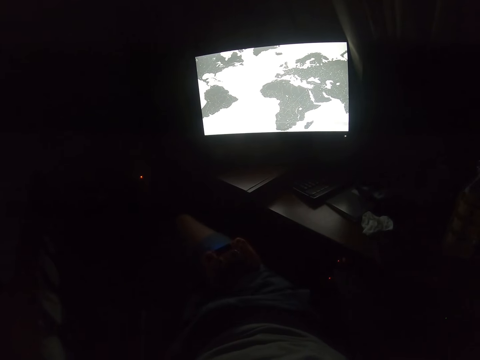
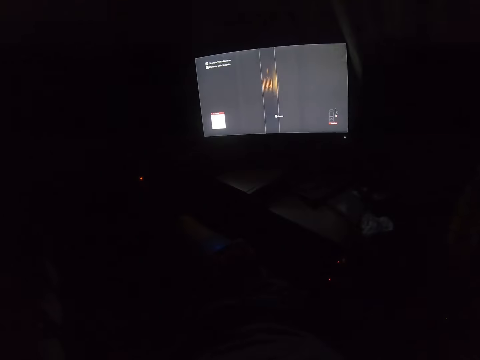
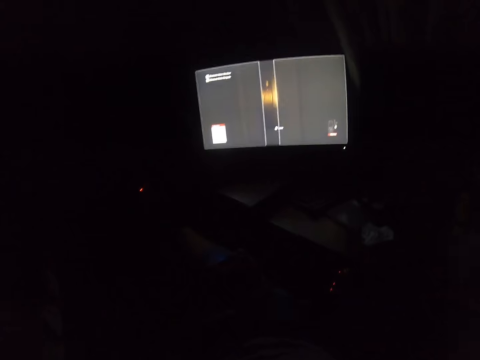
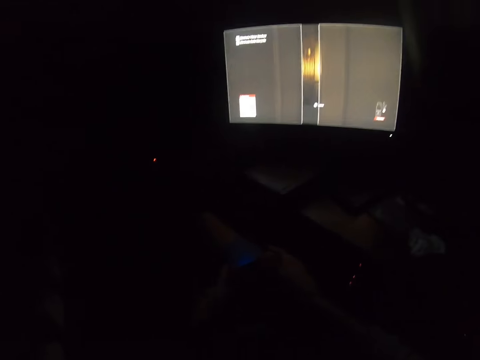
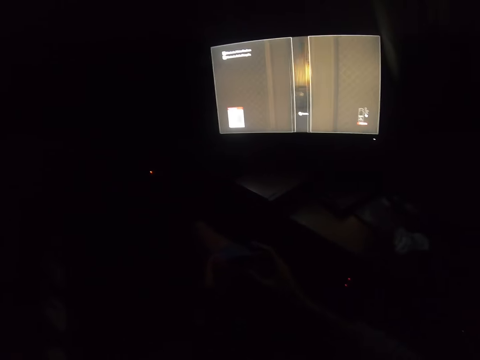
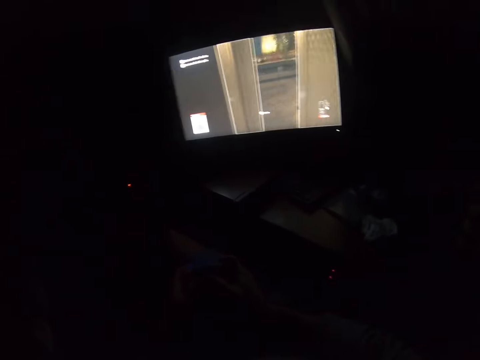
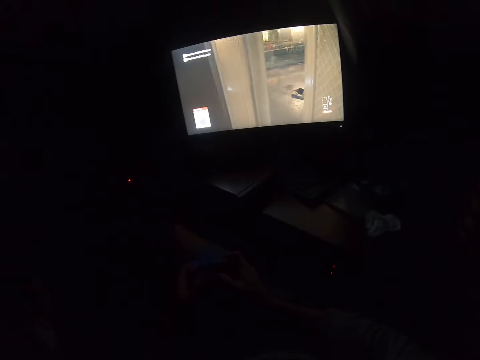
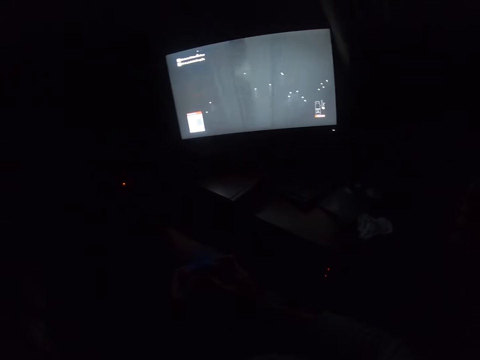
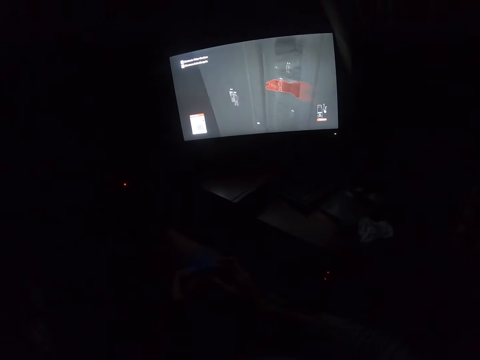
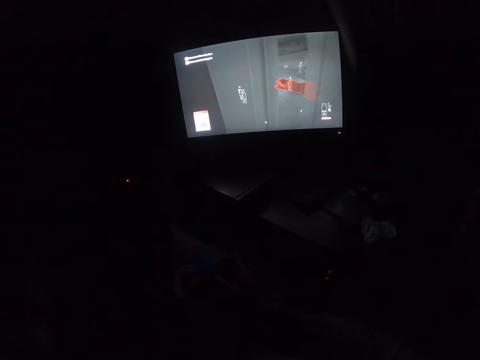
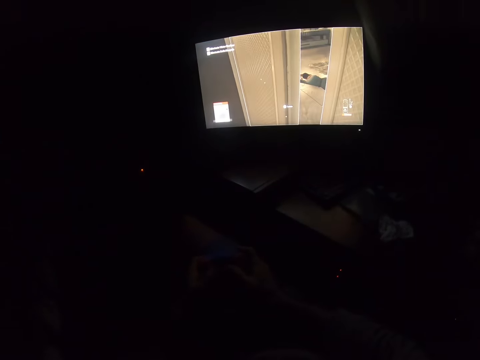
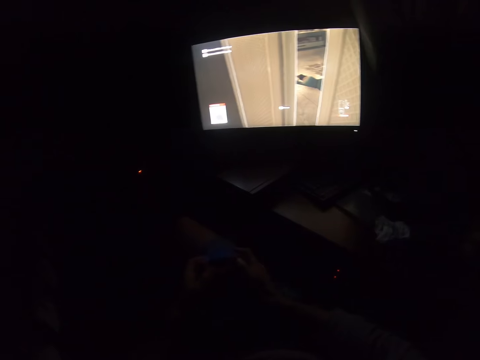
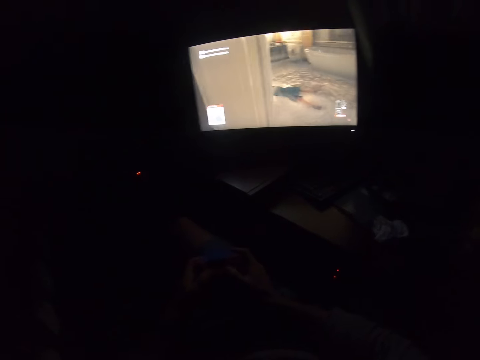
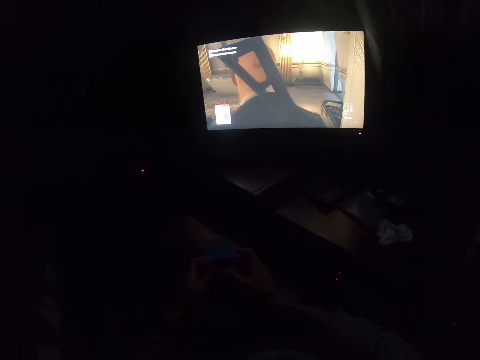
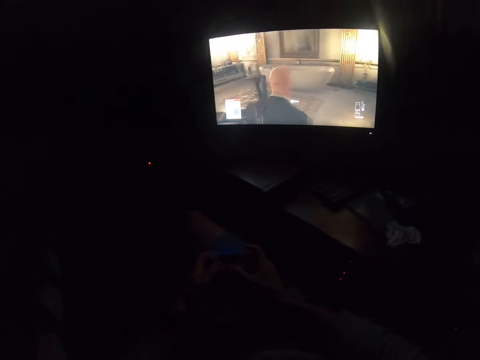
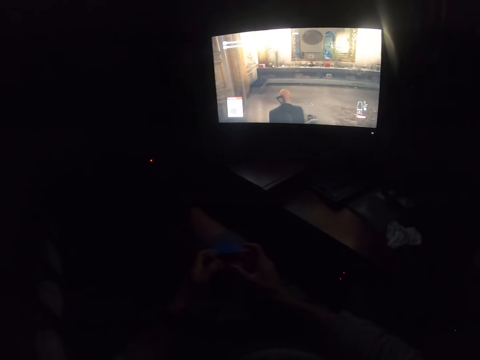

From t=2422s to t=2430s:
The camera wearer holds the game controller. They play the video game.

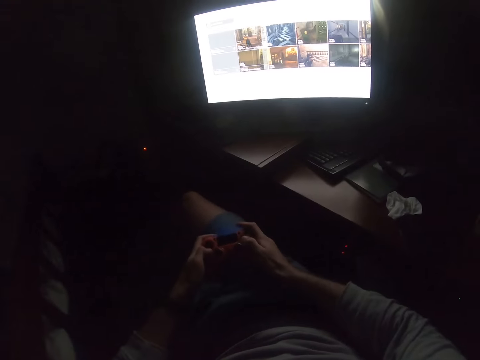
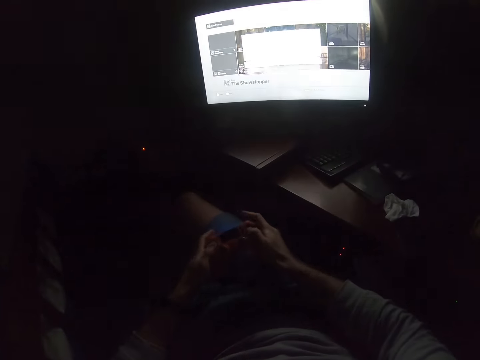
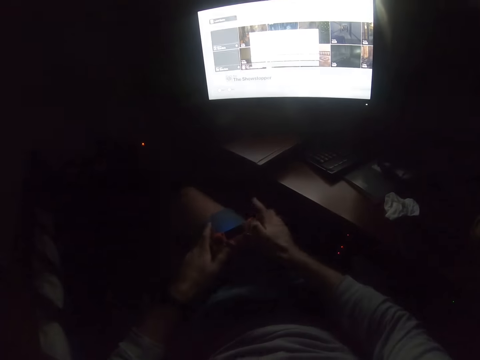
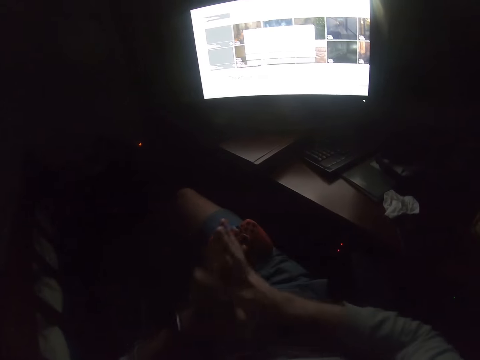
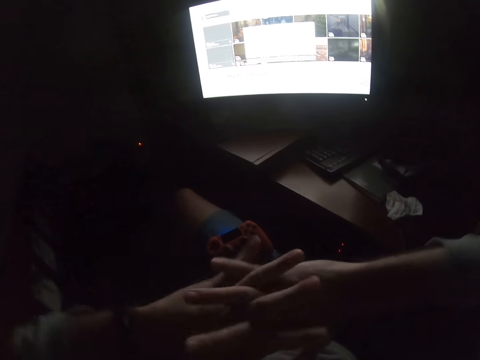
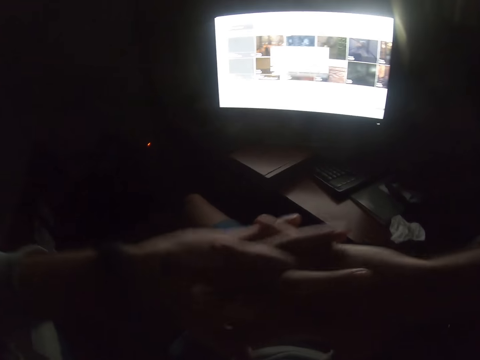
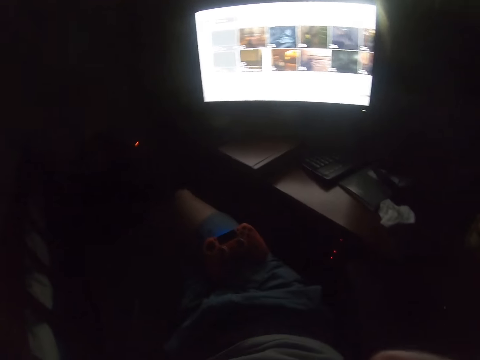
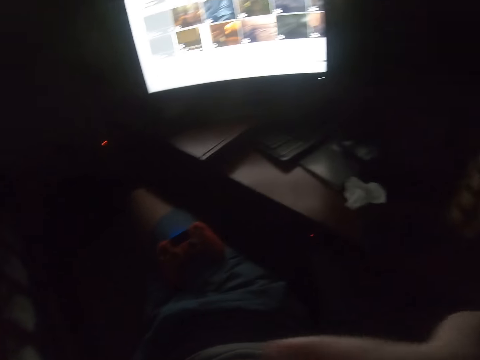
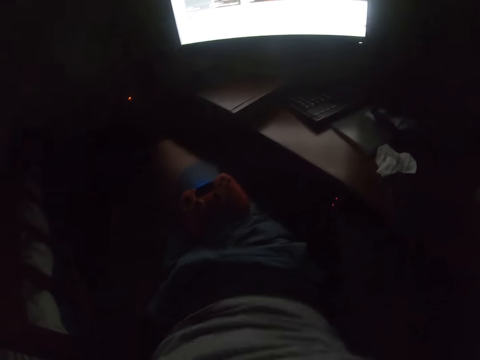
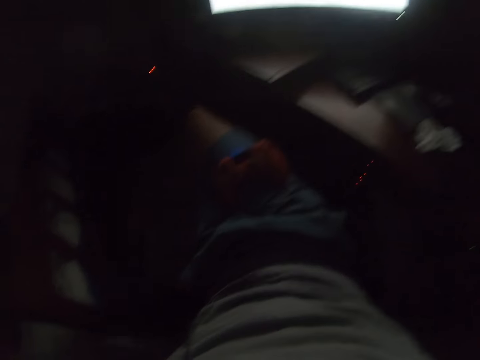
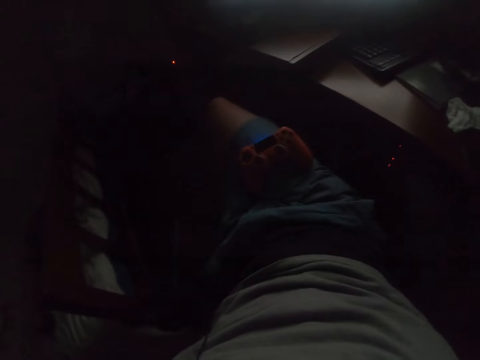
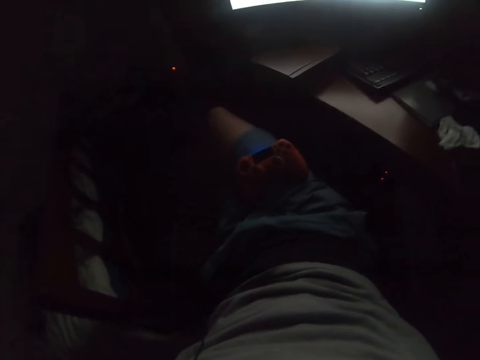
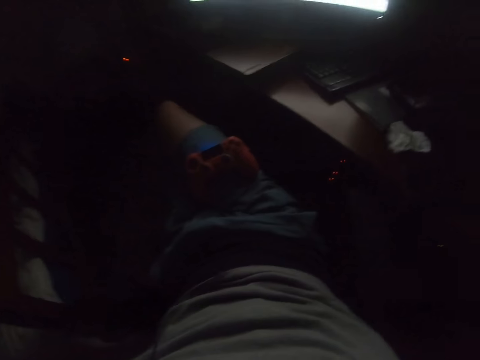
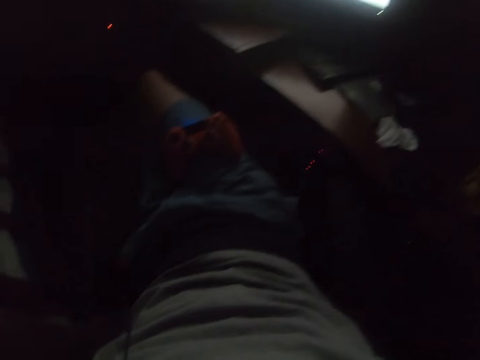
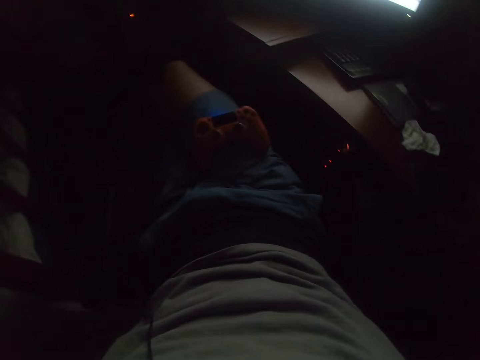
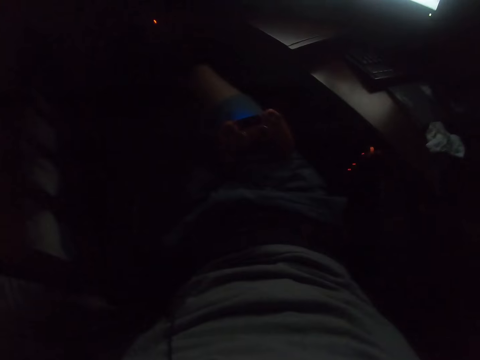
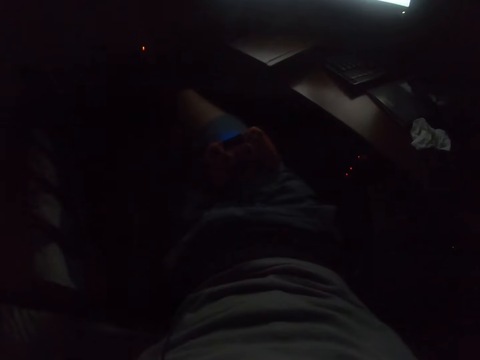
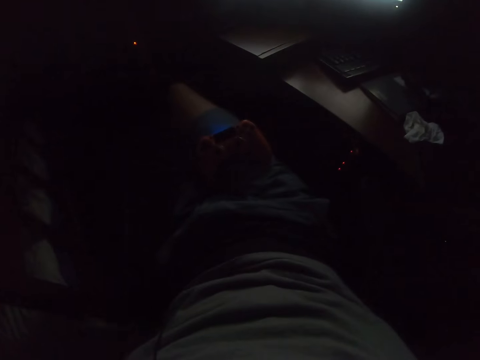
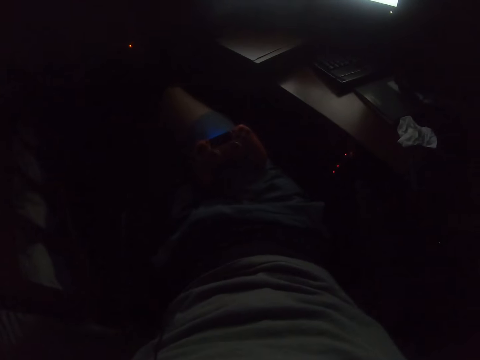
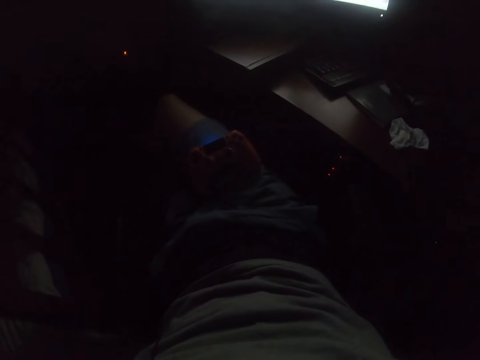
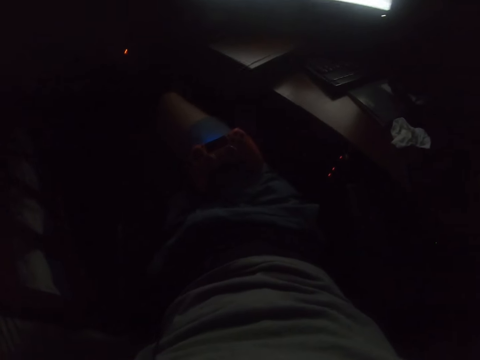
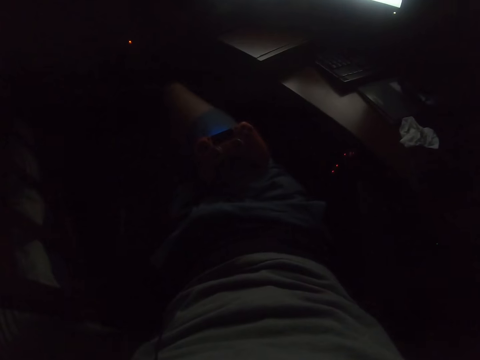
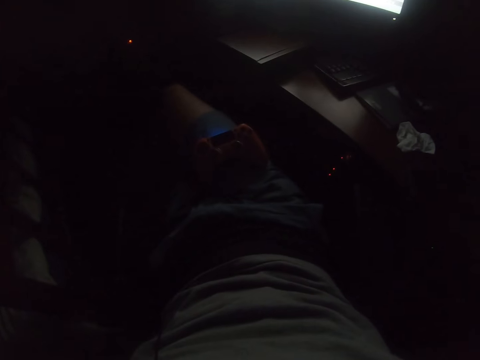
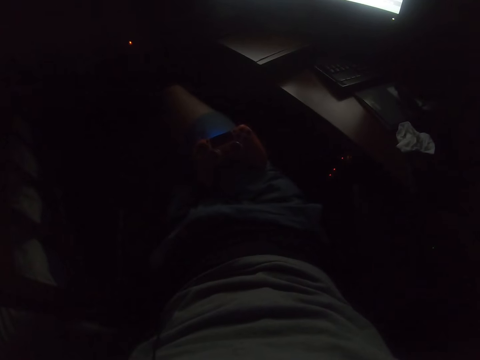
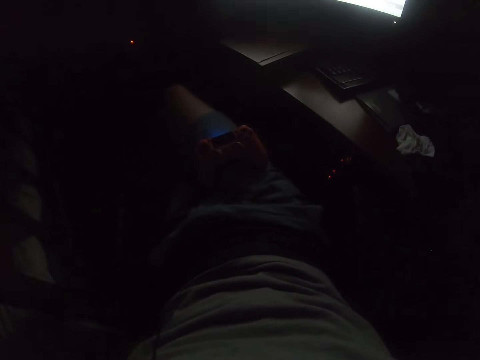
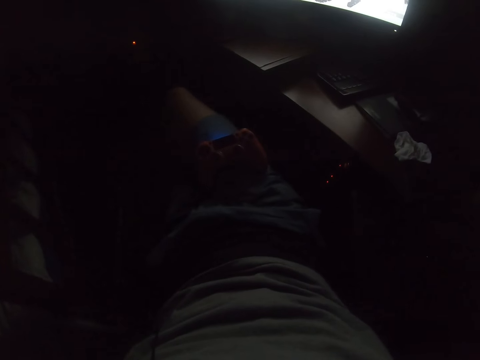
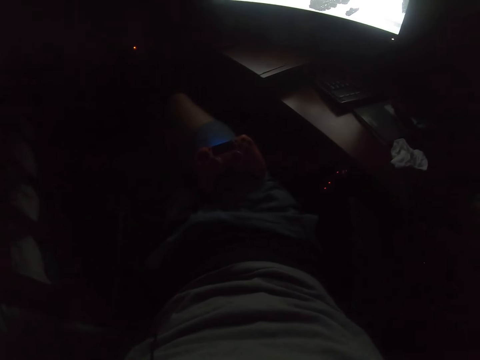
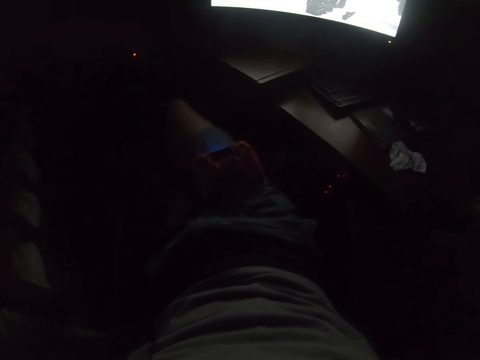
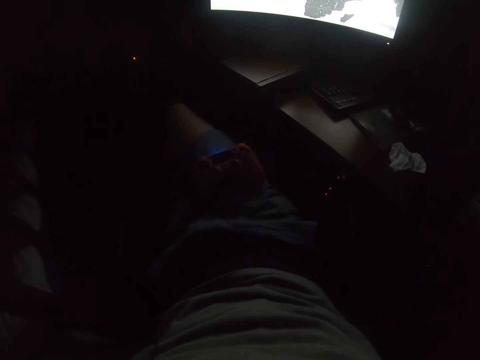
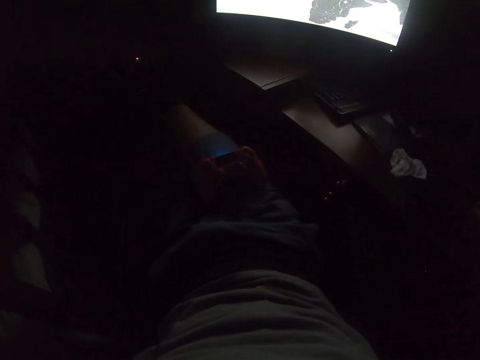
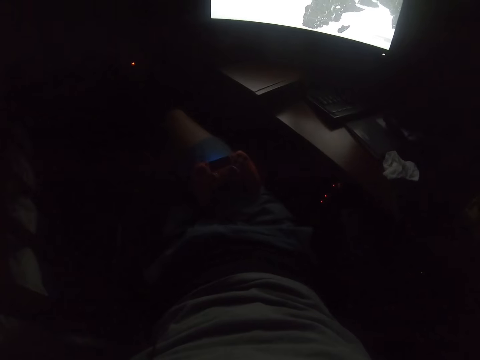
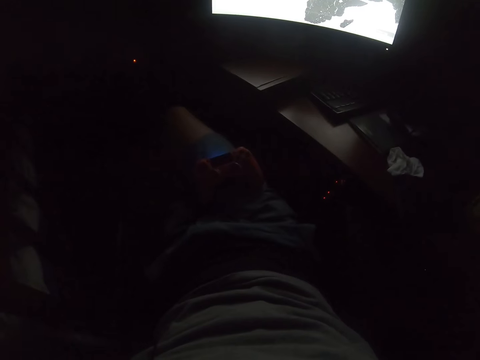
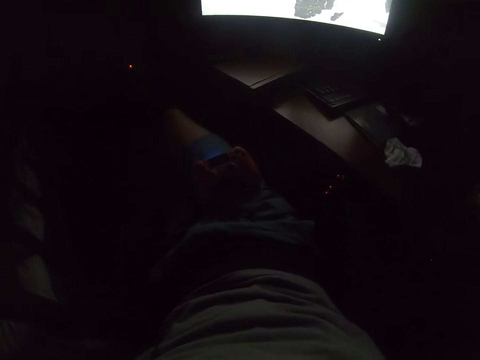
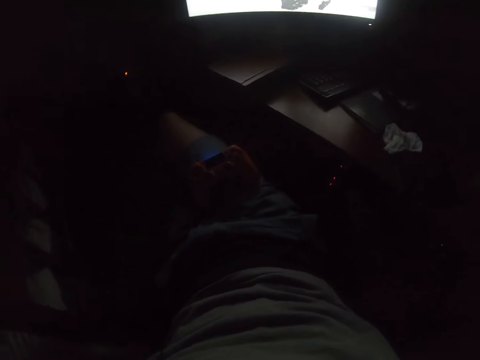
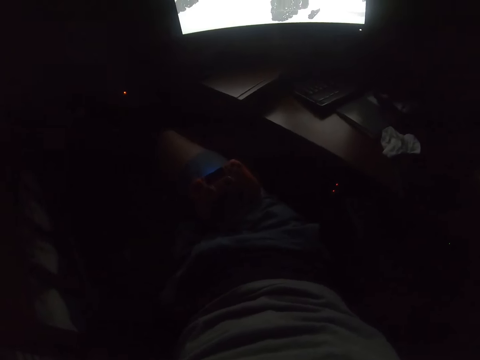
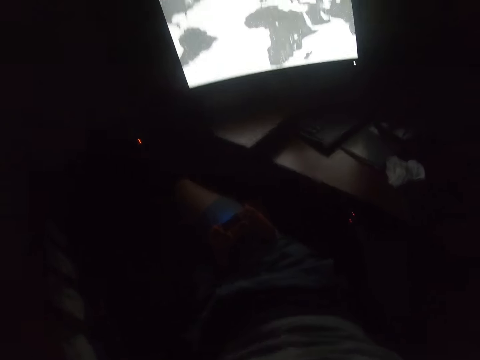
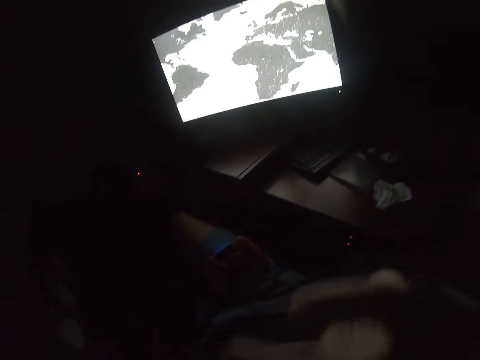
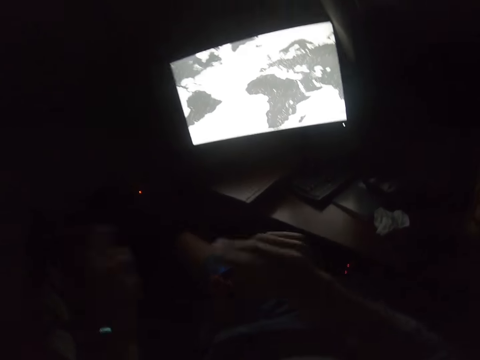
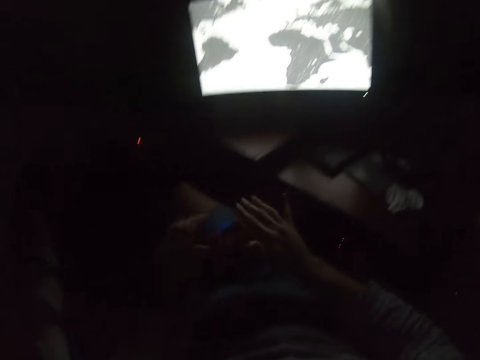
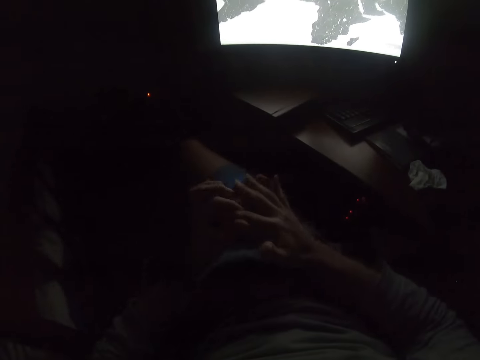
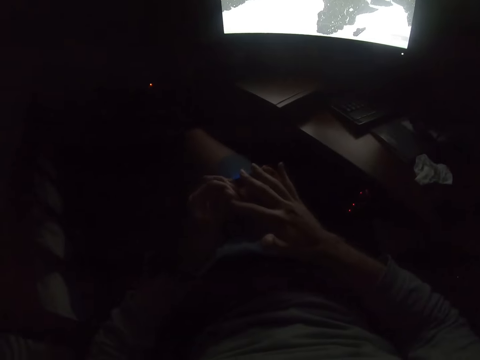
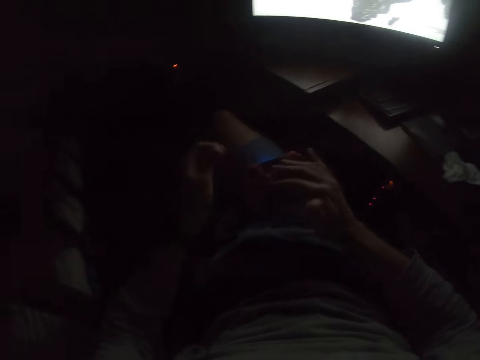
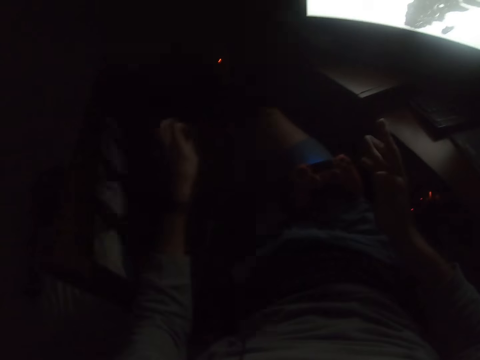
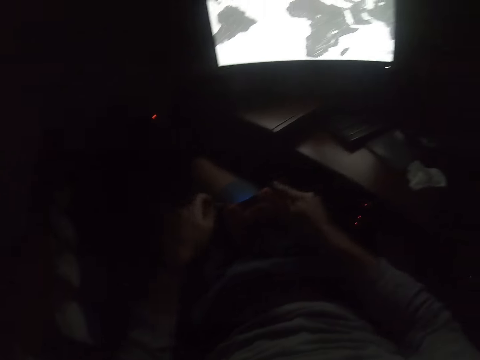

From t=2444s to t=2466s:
The camera wearer puts the game controller on his thigh. He holds the hands together. He stretches his hands. He lifts the hand. He looks at the game pad. He lifts the hand. He touches the finger. He removes something from his hand.
